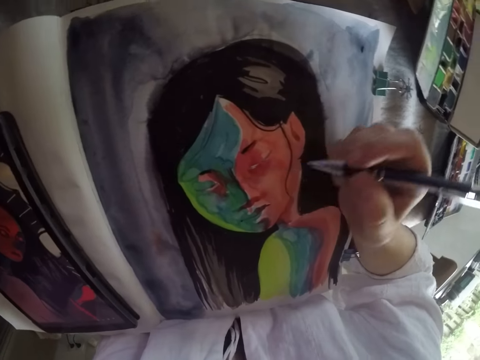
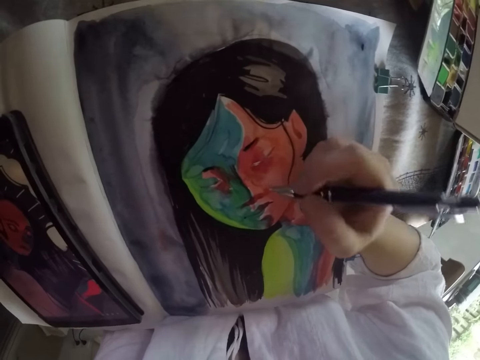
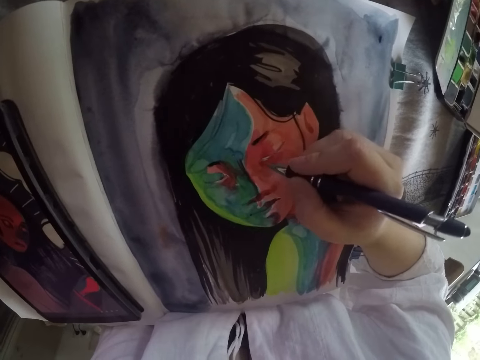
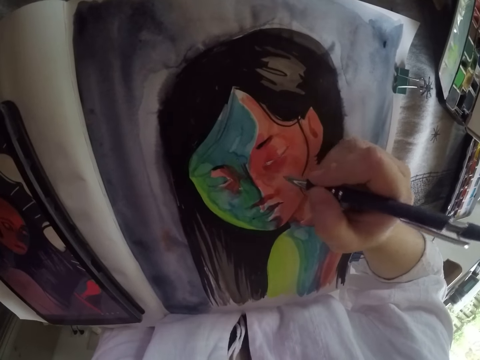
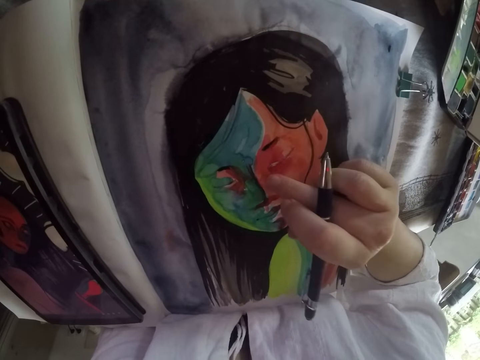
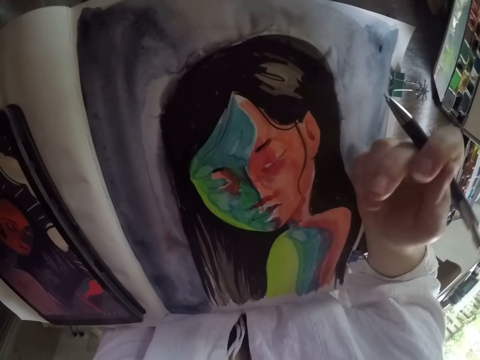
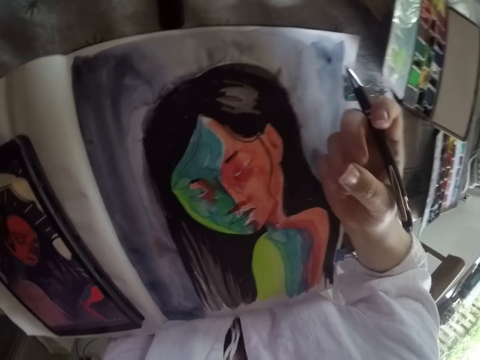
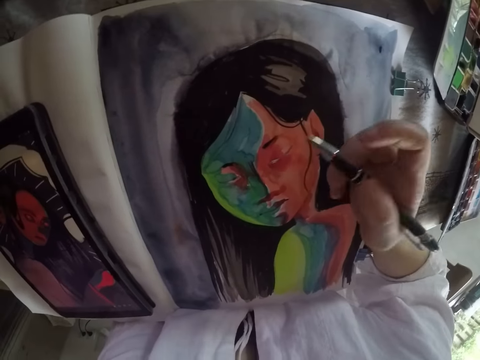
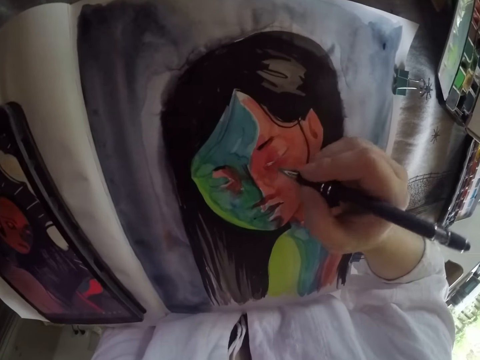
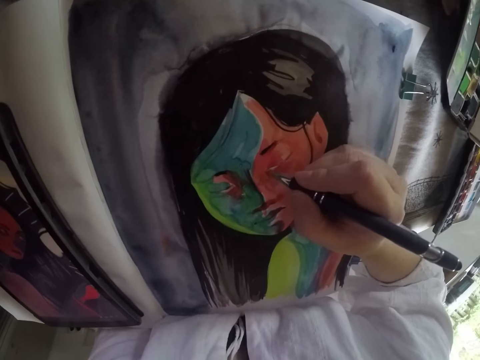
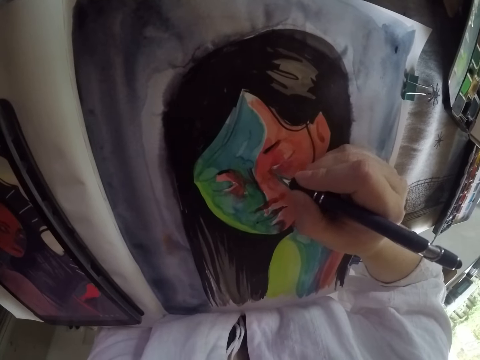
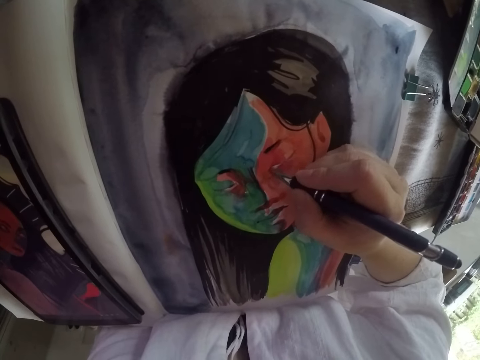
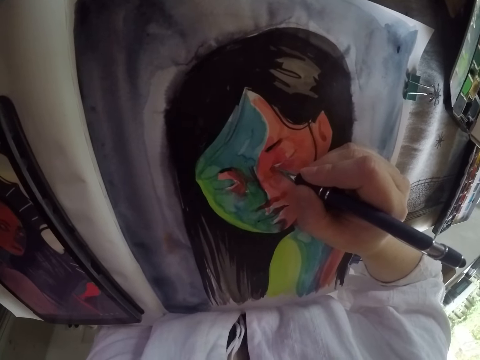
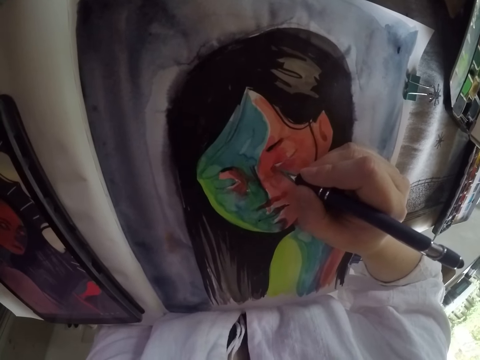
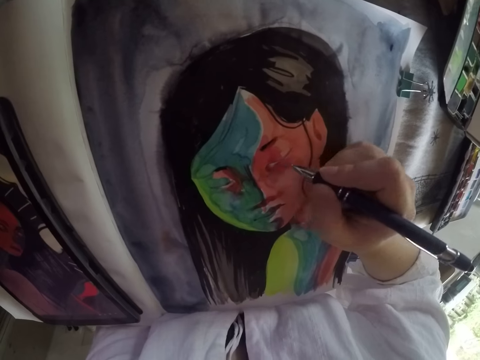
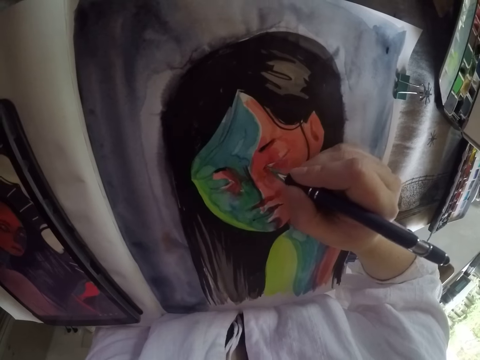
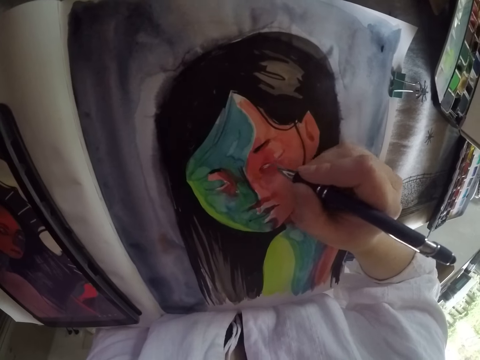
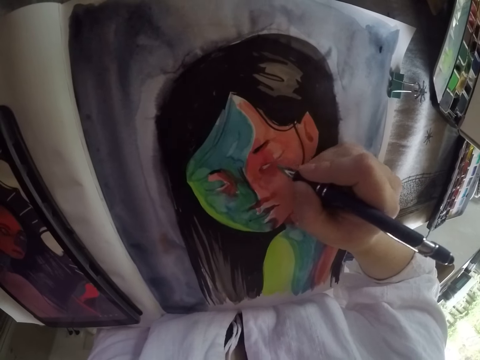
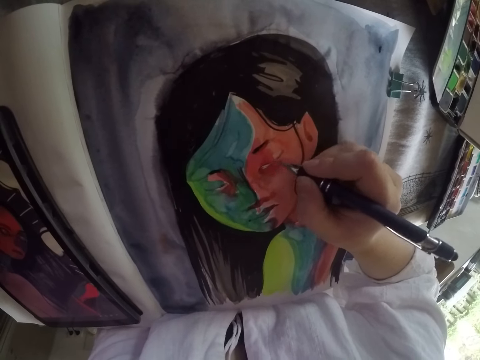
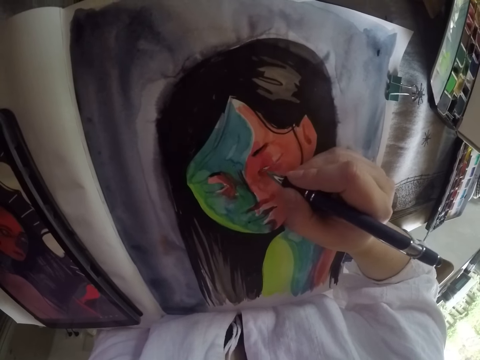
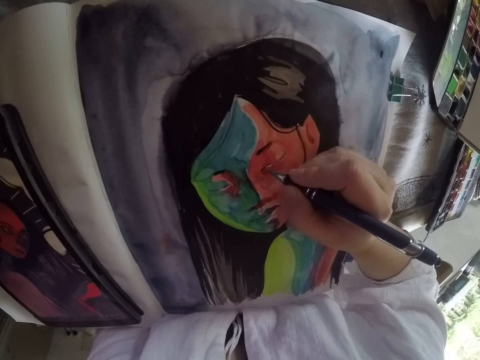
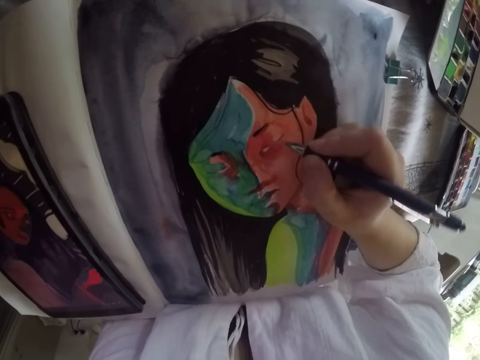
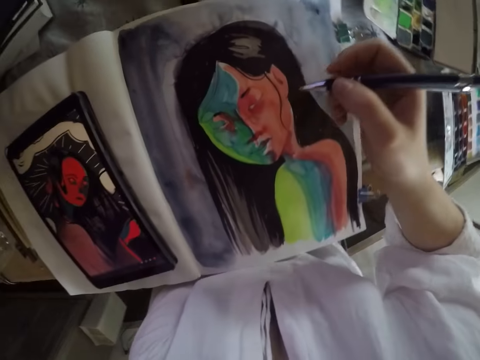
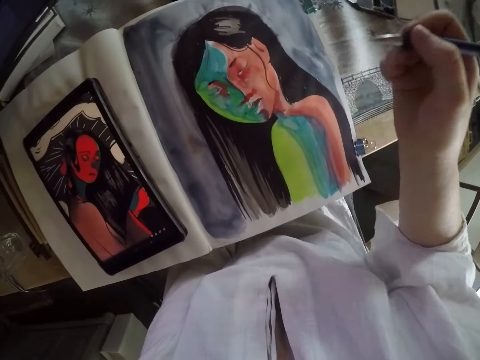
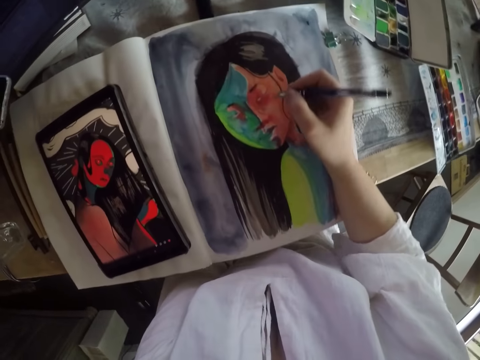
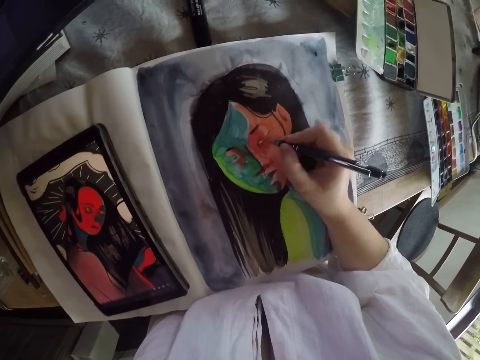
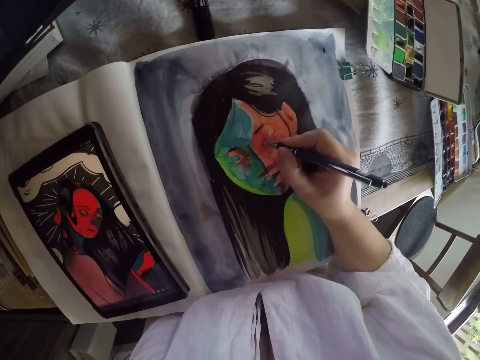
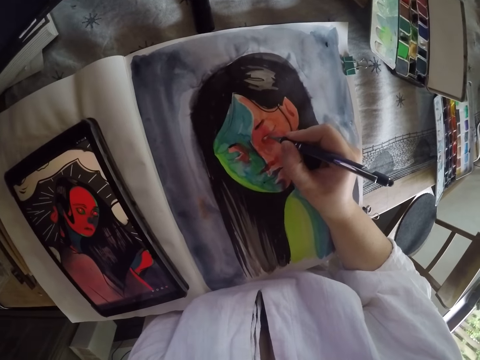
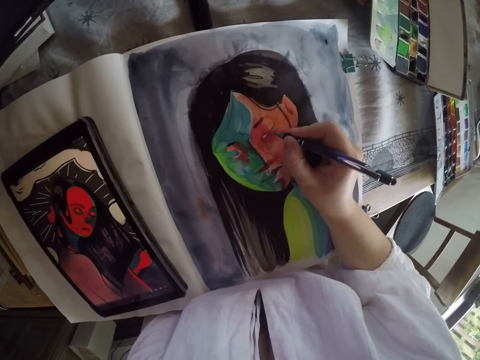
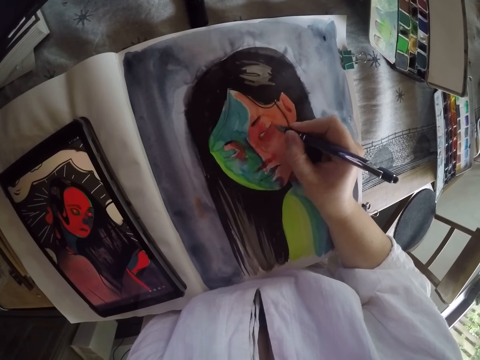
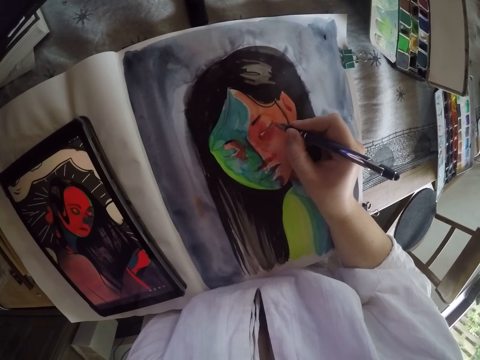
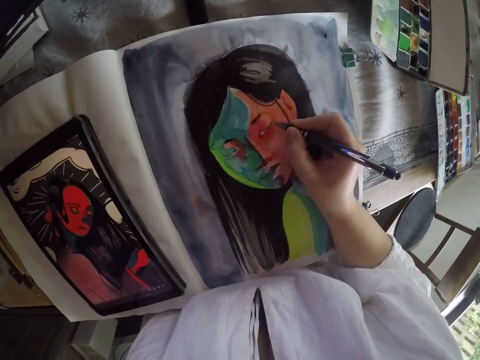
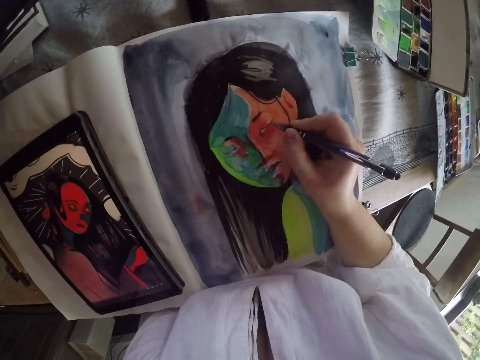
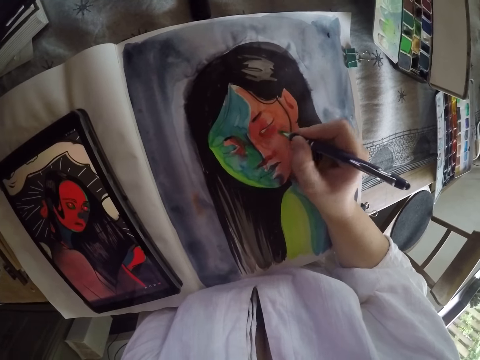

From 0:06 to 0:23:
The camera wearer lifts her right hand. She paints the figure drawing on the book with the pen in her right hand. She touches the painting with her right middle finger. She lifts her right finger from the painting and rubs her right fingers together. She paints the figure drawing on the book with the pen in her right hand. She lifts the pen in her right hand from the painting. She paints the figure drawing on the book with the pen in her right hand. She lifts the pen in her right hand from the painting. She paints the figure drawing on the book with the pen in her right hand.

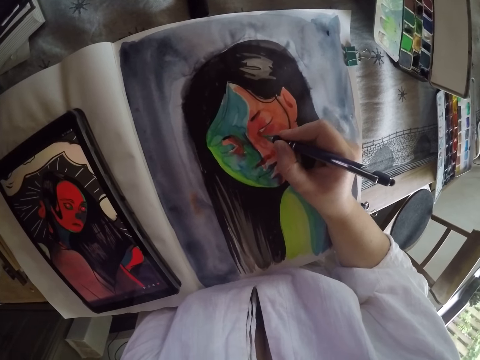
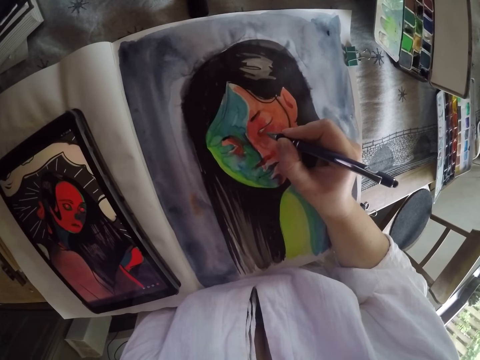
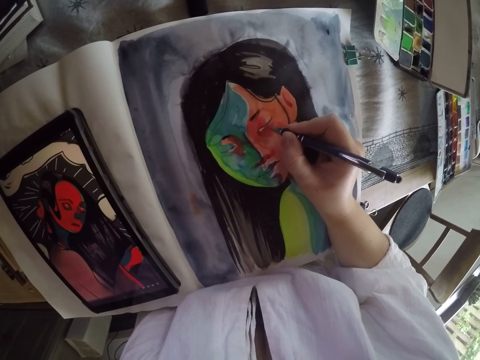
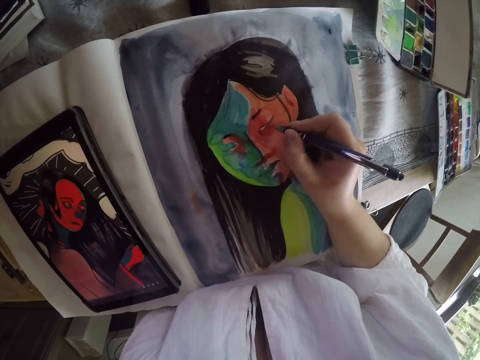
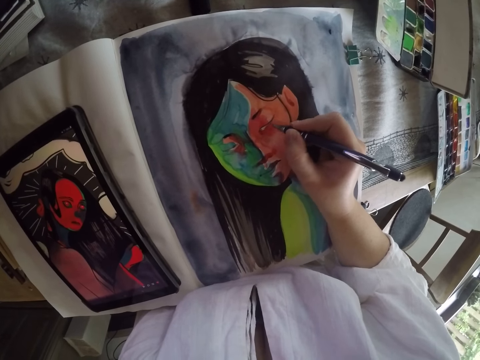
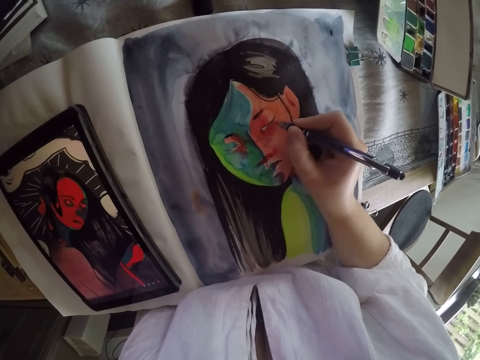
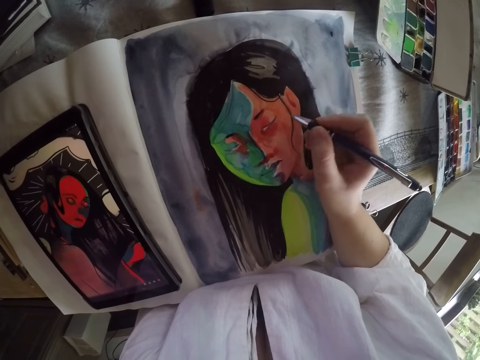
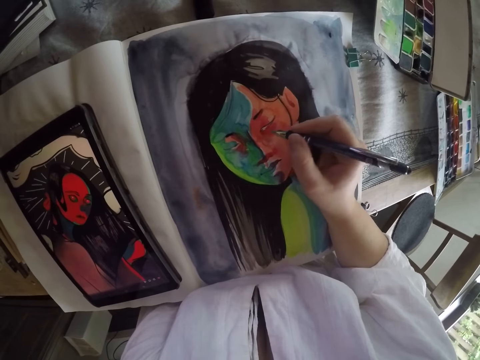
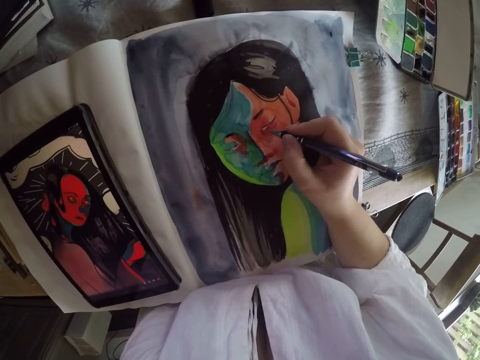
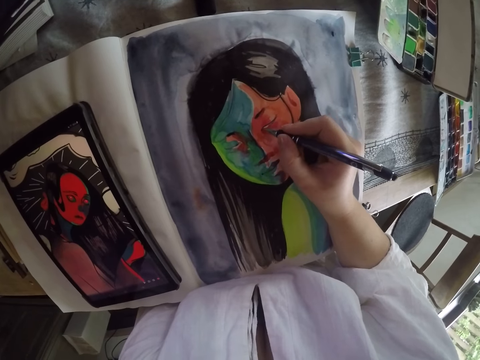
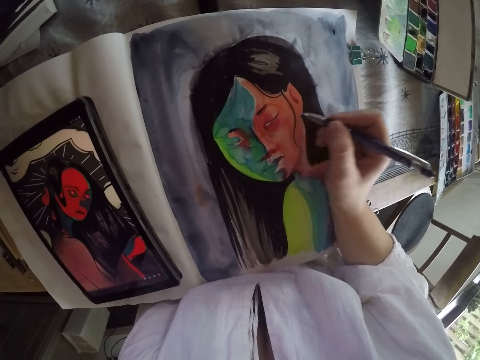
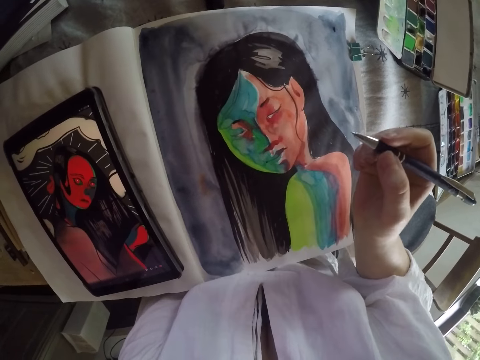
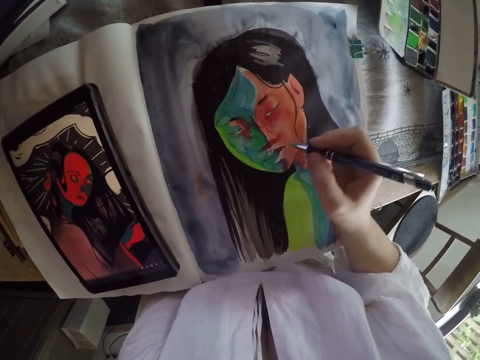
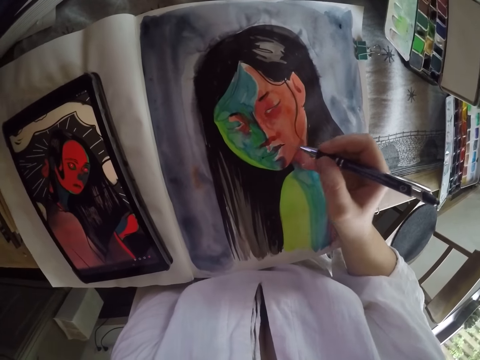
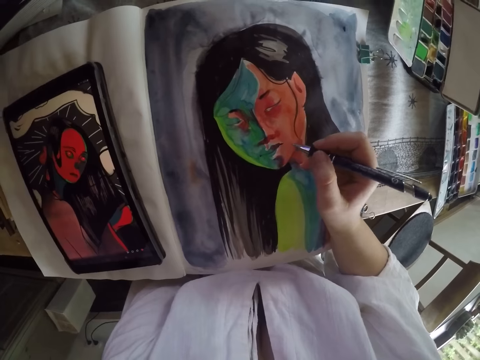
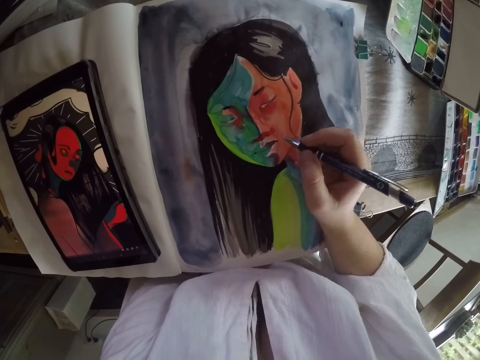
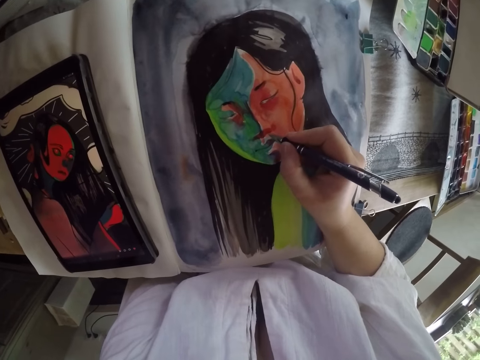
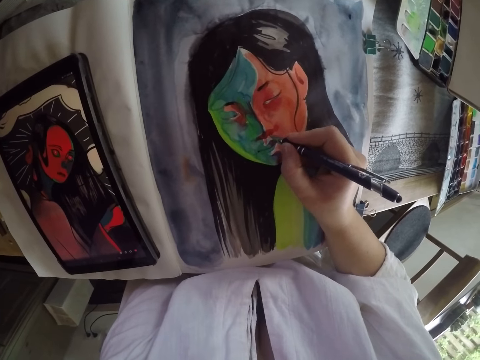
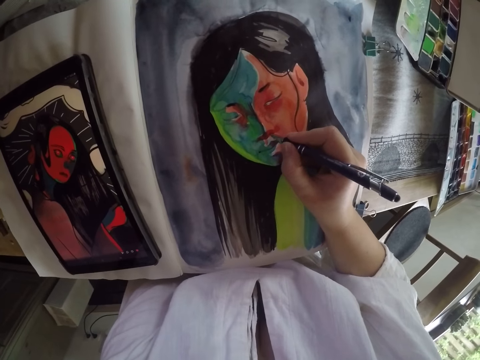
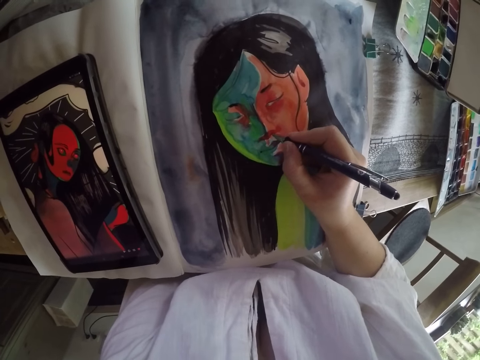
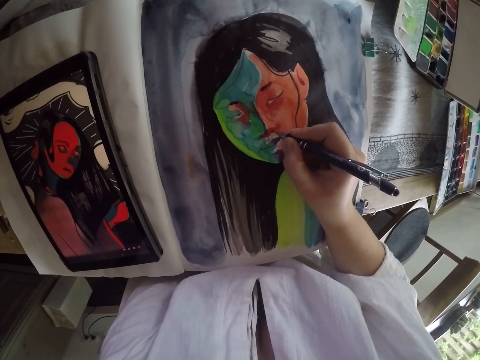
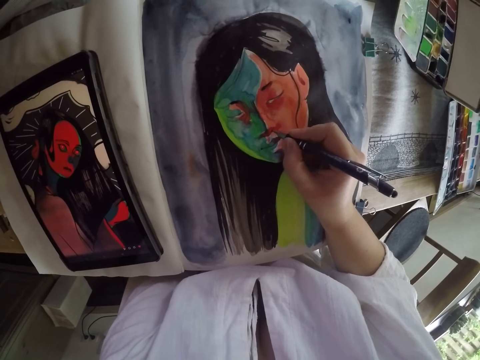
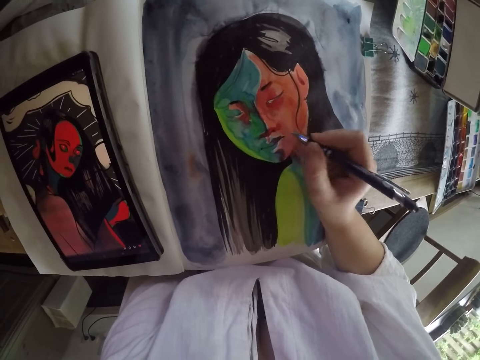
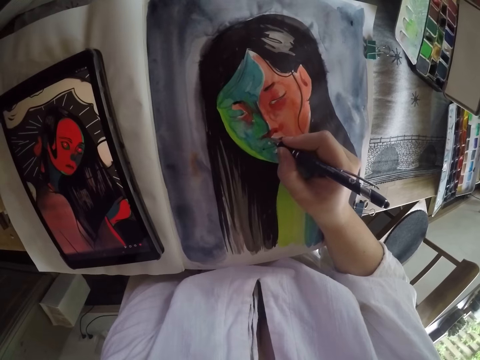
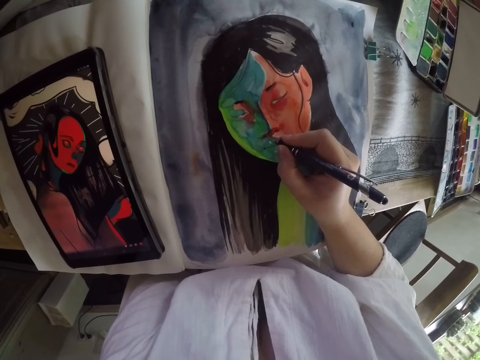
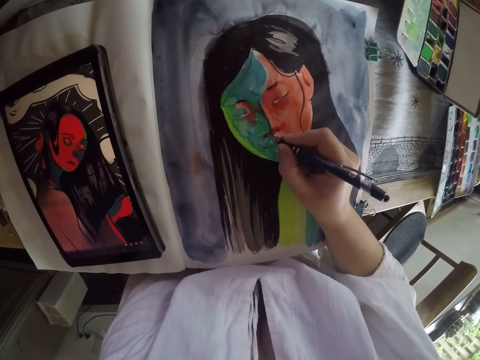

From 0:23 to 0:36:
The camera wearer lifts the pen in her right hand from the painting. She paints the figure drawing on the book with the pen in her right hand.
